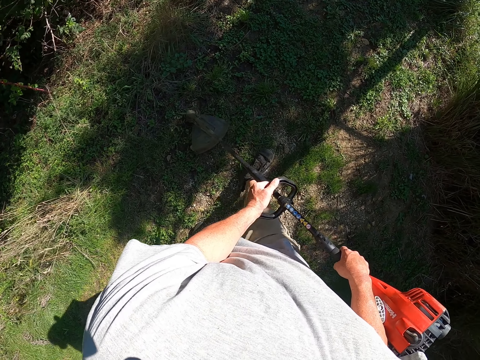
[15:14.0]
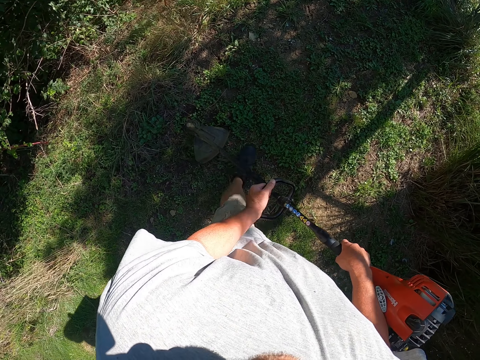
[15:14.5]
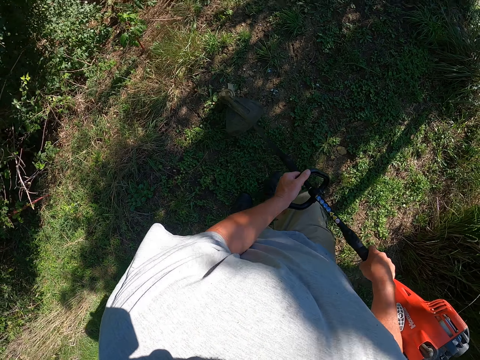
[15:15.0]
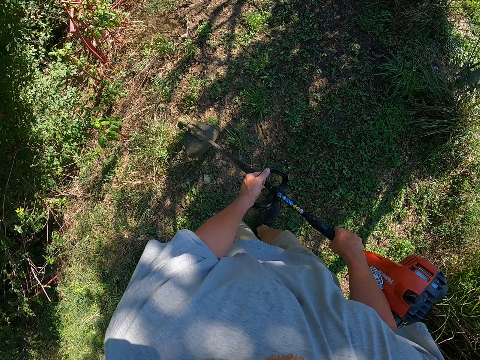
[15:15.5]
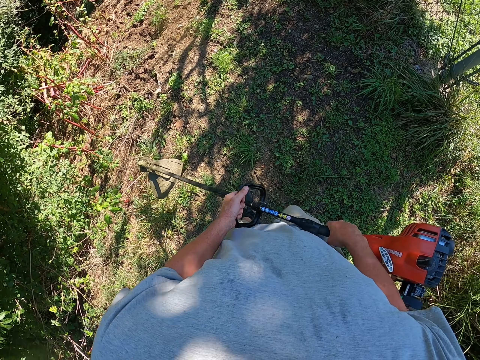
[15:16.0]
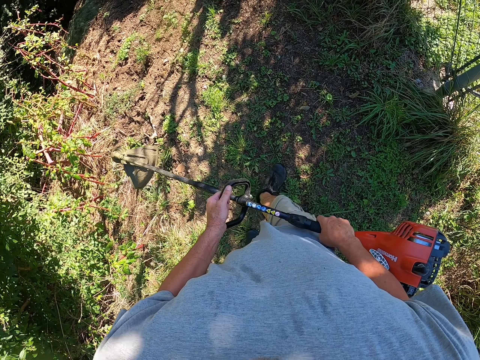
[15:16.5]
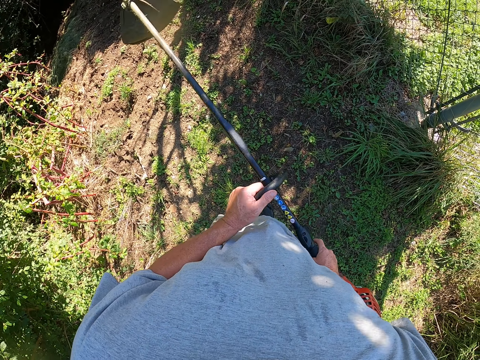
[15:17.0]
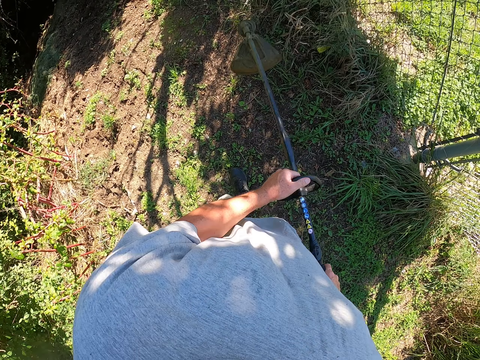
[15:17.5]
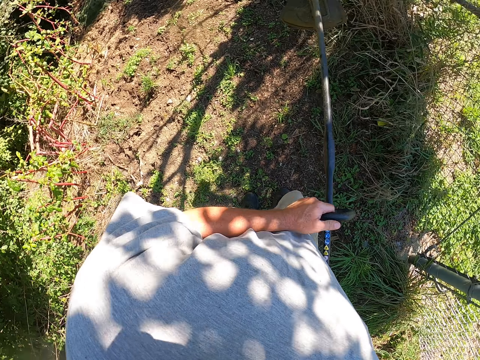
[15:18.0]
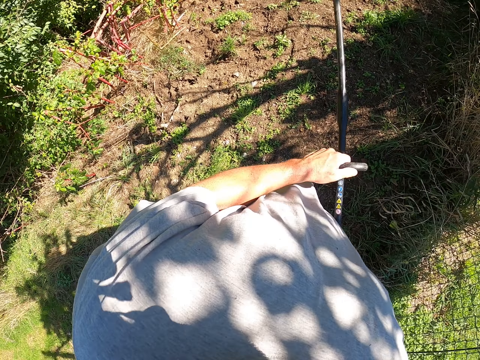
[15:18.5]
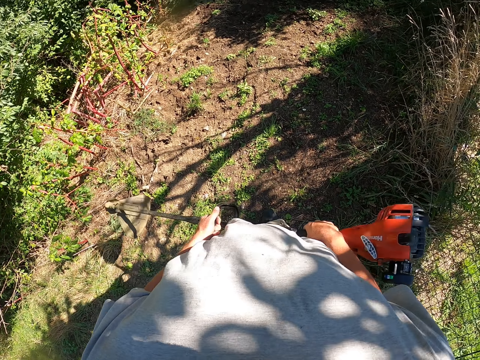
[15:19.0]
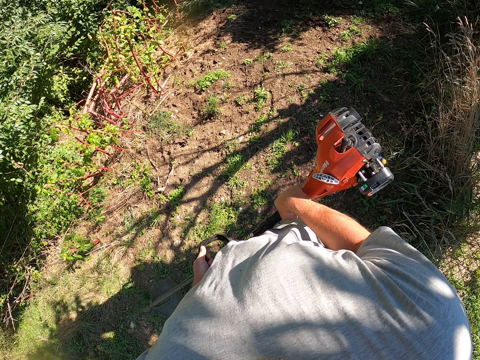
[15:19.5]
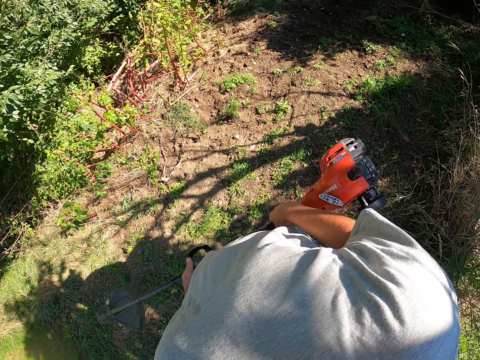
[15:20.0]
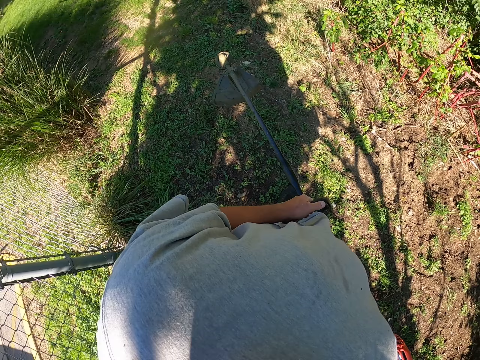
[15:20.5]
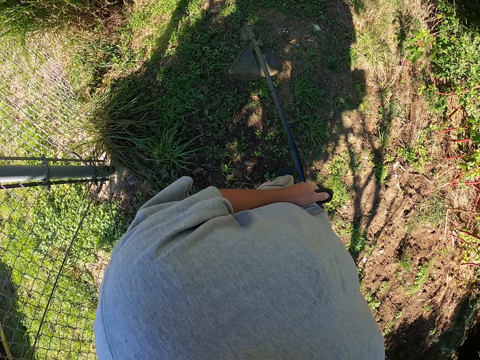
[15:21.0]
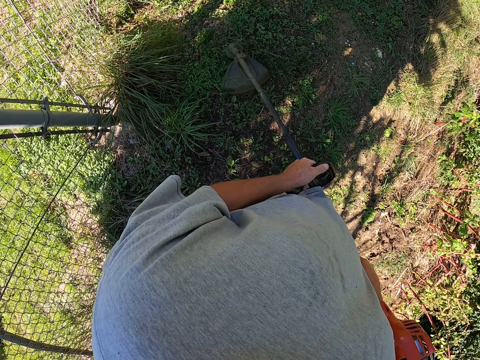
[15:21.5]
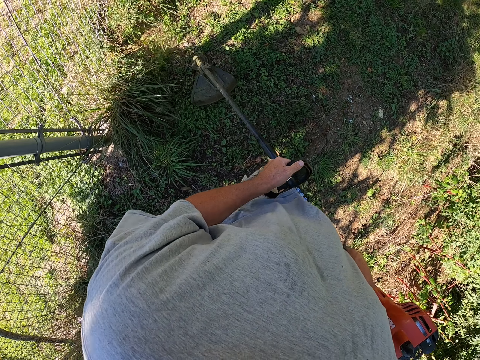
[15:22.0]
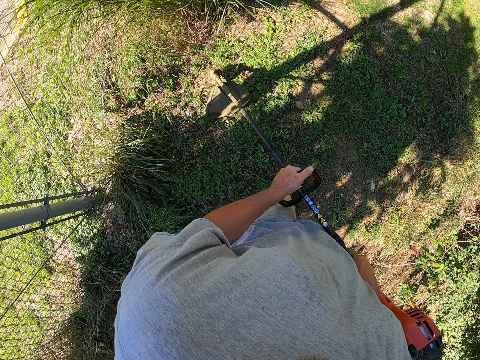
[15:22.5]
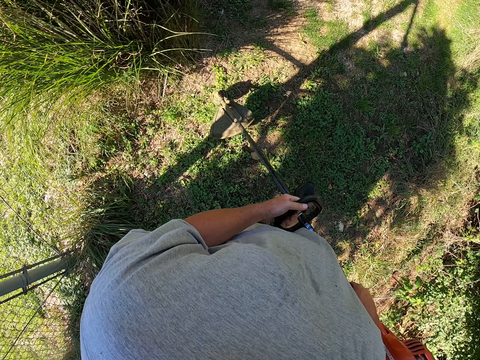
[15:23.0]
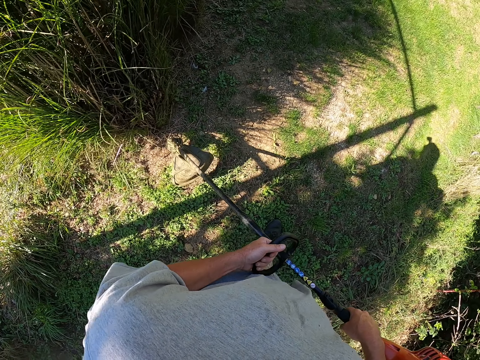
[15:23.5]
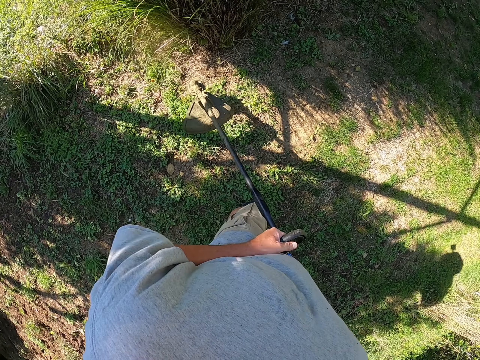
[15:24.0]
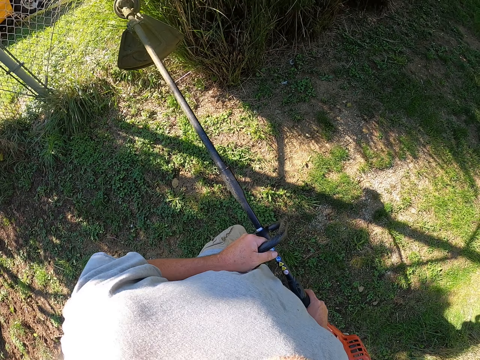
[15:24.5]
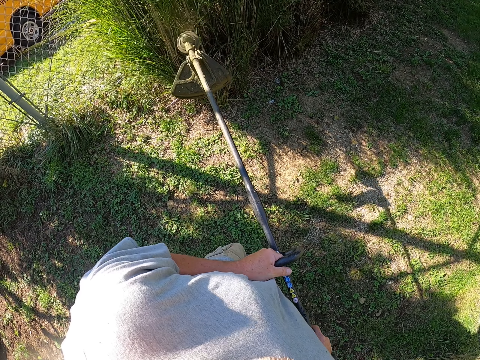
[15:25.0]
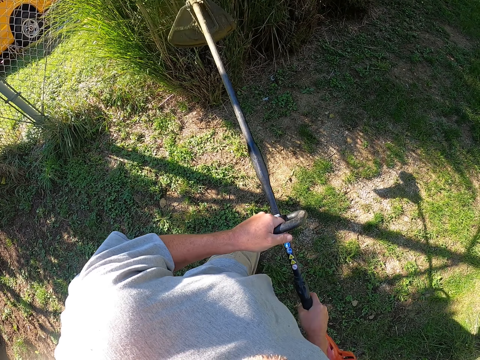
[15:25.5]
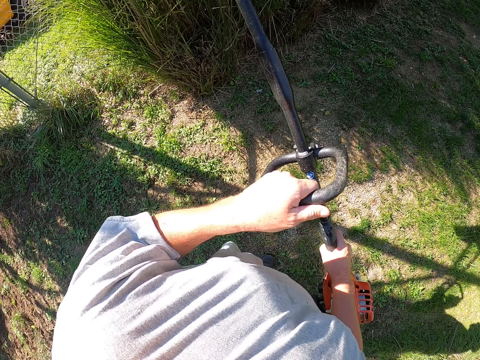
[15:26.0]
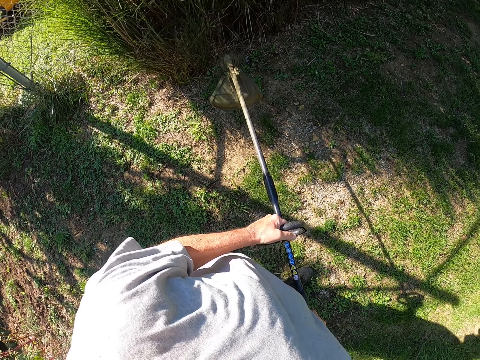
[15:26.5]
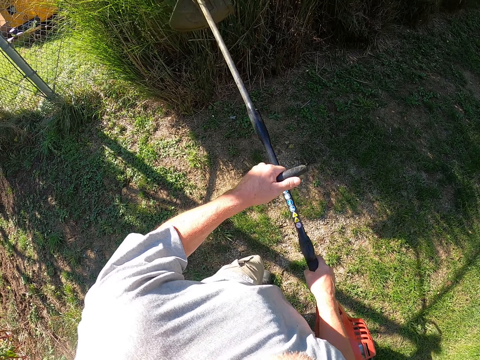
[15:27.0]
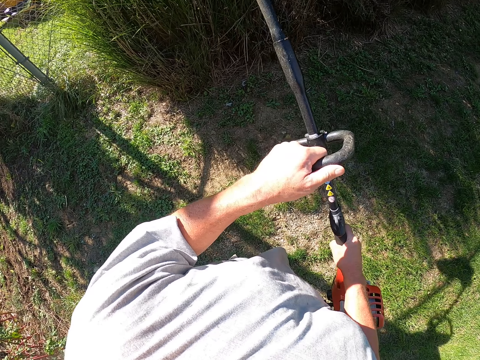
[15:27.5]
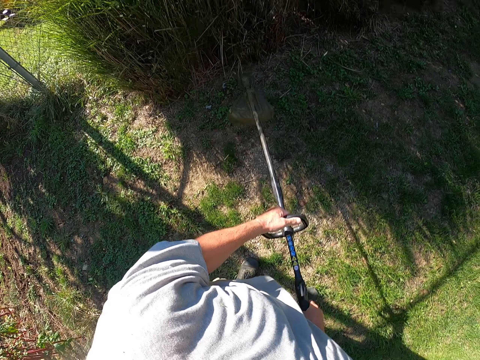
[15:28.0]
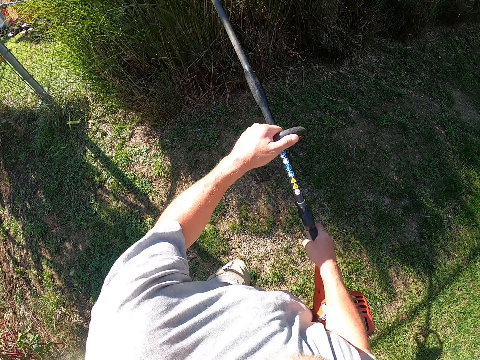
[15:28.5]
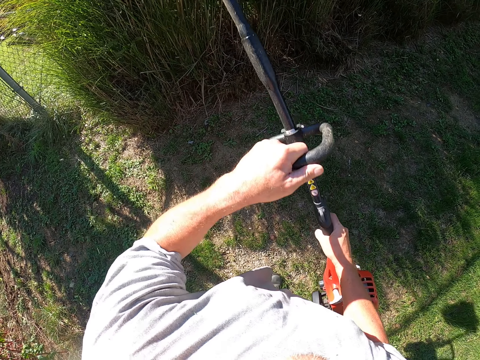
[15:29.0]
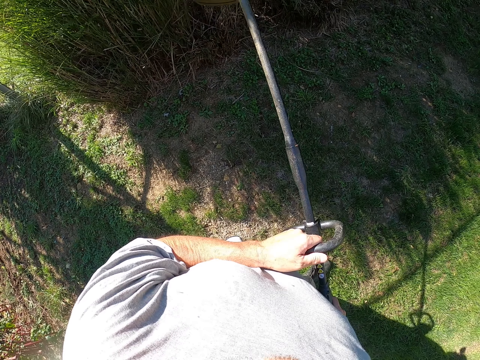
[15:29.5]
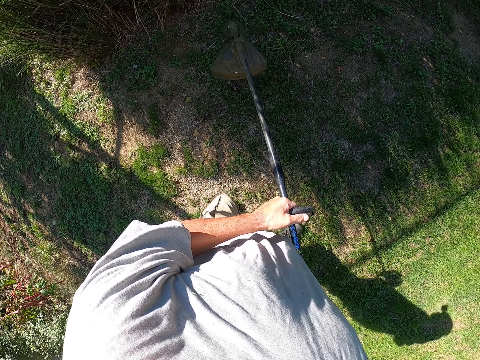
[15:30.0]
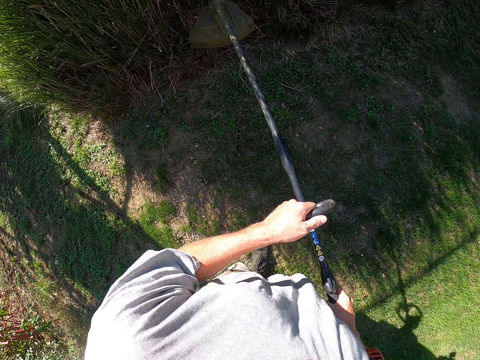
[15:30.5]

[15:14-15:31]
The camera wearer walks around the garden. They lift a brush cutter. They cut plants. They turn around. They cut grass with the brush cutter. They cut plants repeatedly.

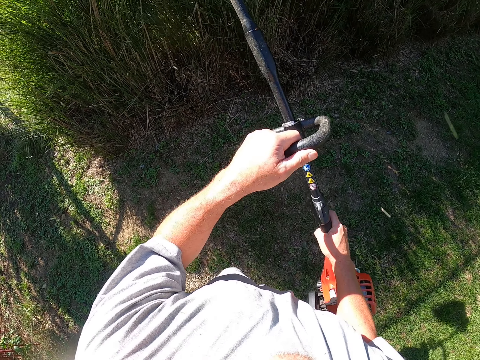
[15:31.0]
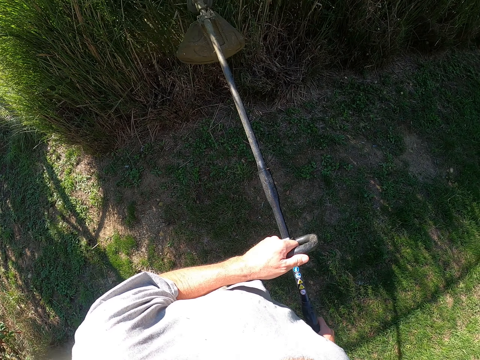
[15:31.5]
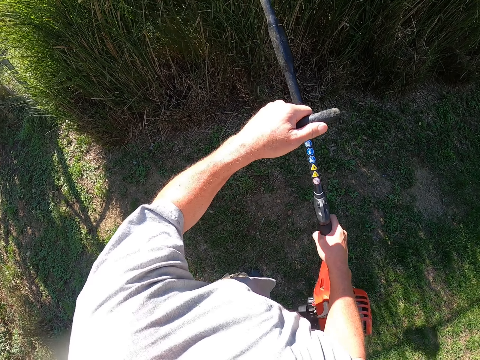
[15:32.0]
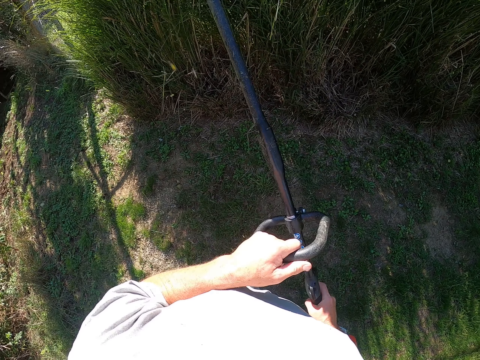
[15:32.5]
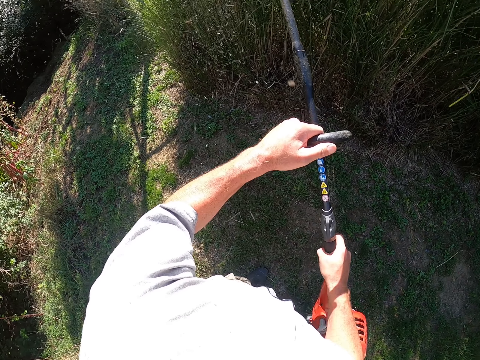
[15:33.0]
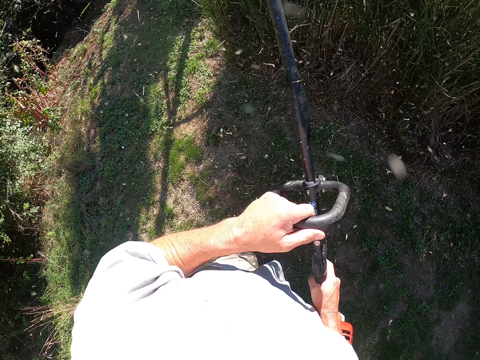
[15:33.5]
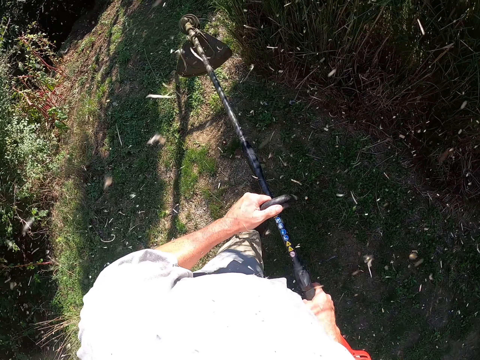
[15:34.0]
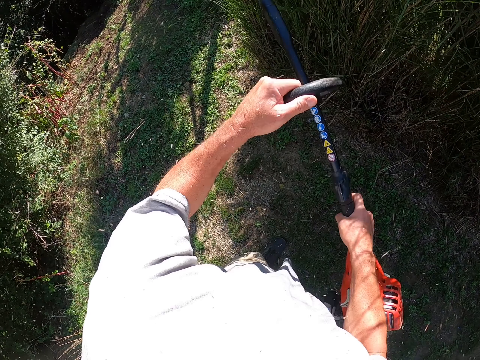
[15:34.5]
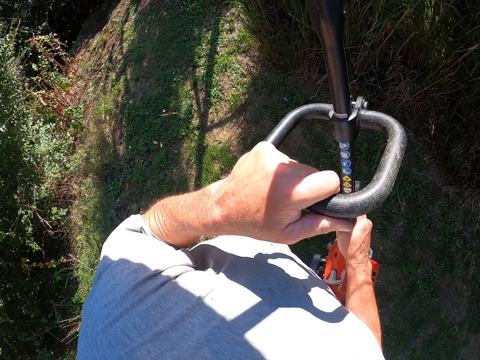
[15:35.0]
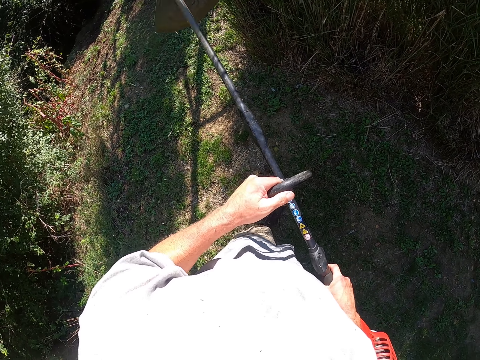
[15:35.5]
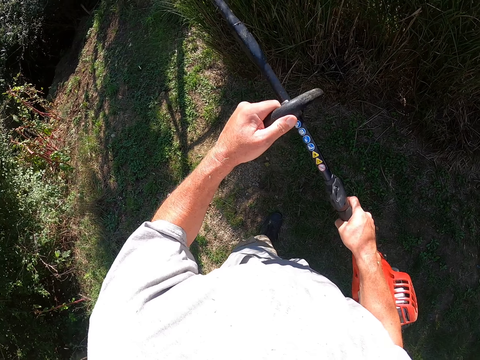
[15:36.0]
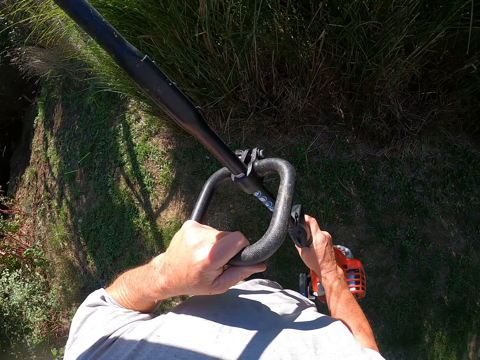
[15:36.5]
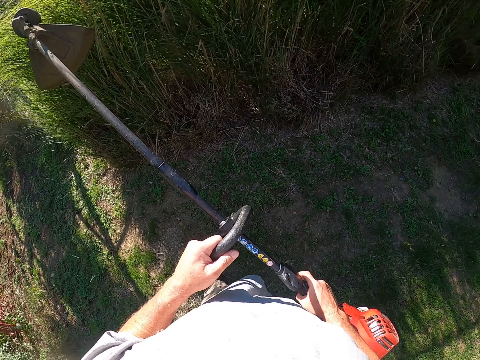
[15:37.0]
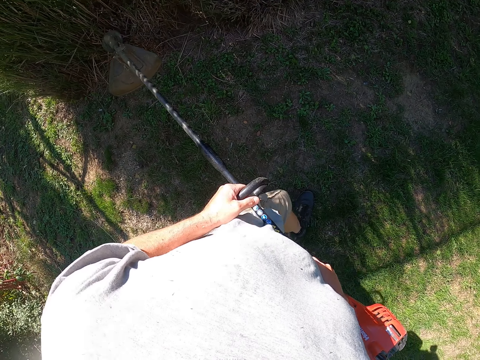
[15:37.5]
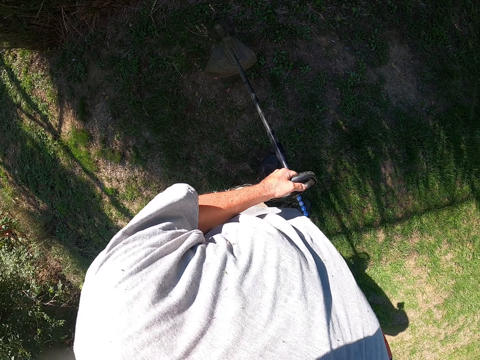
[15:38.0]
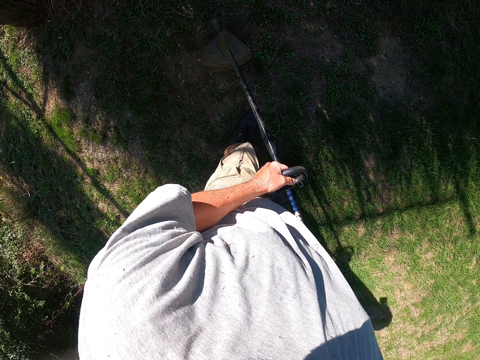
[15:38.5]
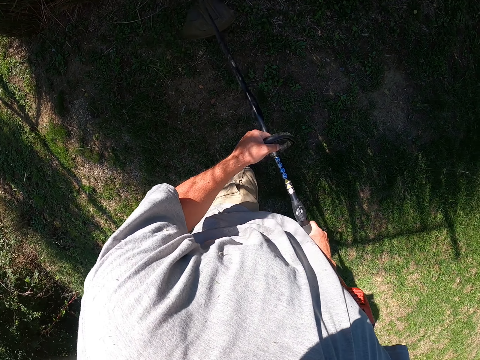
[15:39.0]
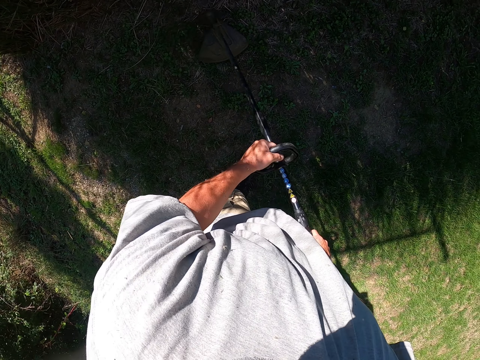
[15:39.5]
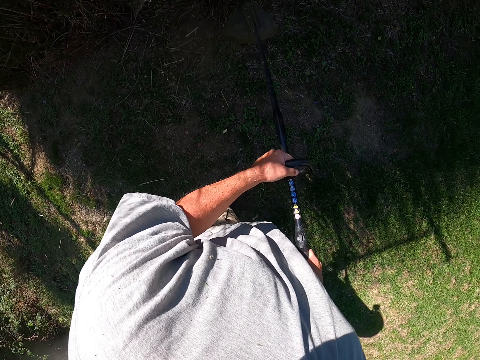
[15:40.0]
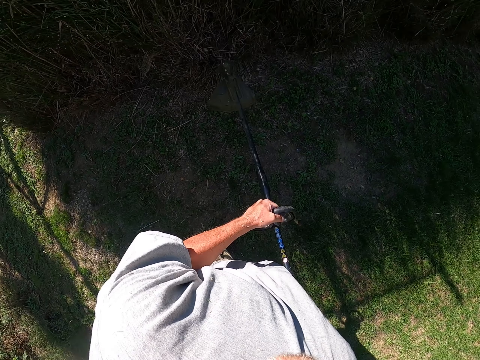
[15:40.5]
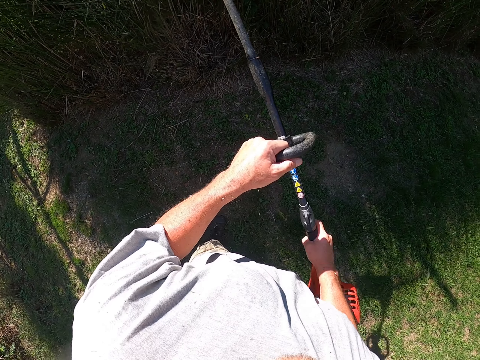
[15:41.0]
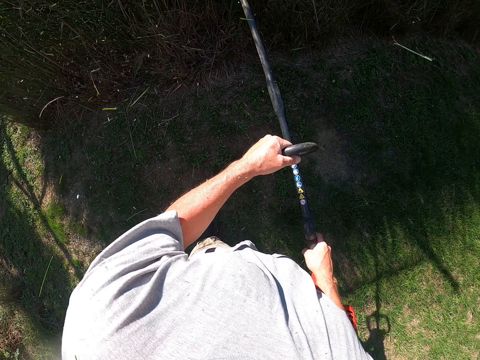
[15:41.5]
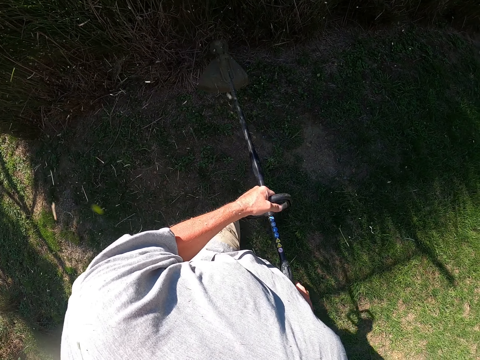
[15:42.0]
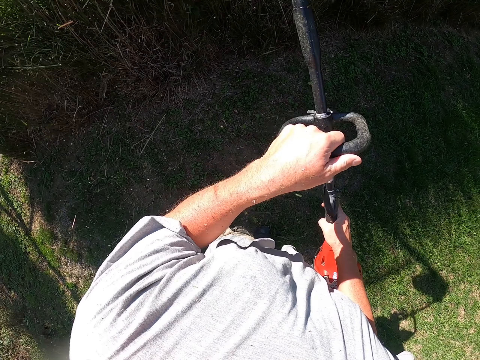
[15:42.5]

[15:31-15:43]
The camera wearer cuts plants repeatedly.
